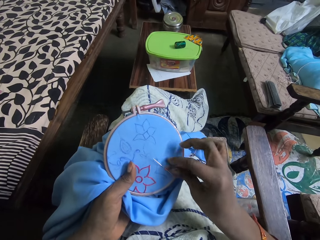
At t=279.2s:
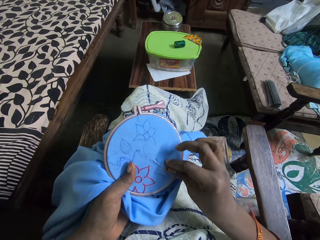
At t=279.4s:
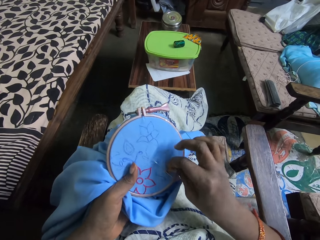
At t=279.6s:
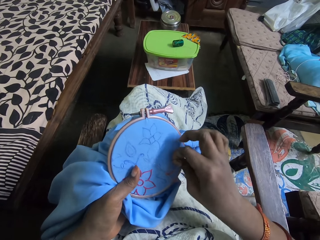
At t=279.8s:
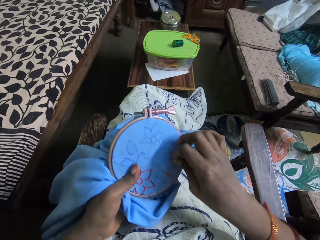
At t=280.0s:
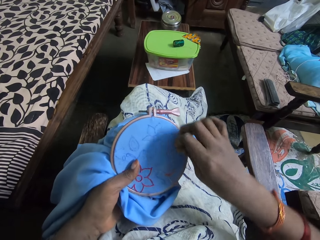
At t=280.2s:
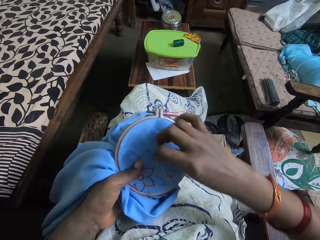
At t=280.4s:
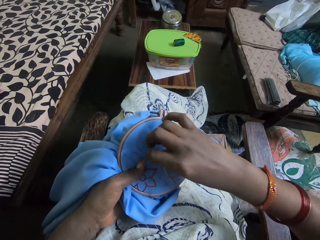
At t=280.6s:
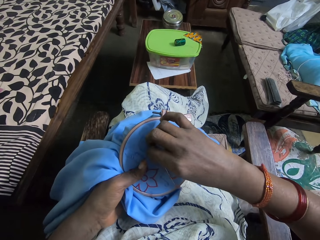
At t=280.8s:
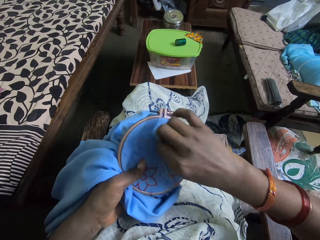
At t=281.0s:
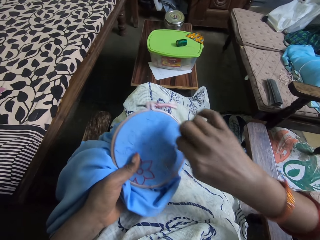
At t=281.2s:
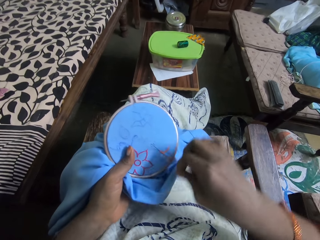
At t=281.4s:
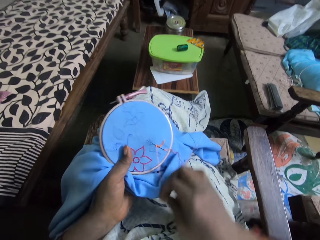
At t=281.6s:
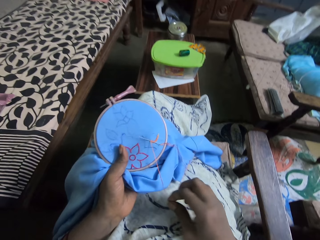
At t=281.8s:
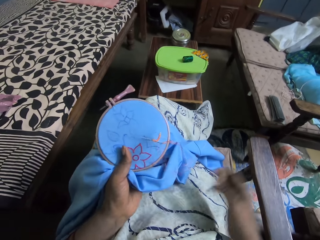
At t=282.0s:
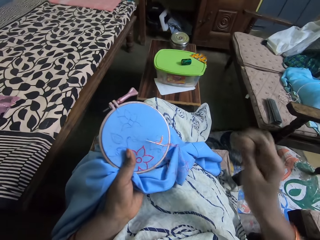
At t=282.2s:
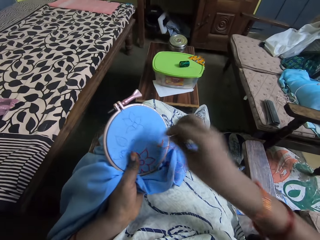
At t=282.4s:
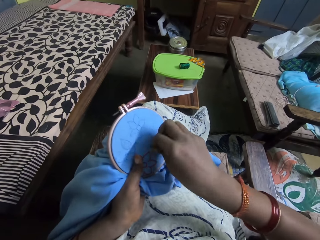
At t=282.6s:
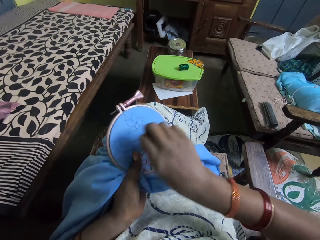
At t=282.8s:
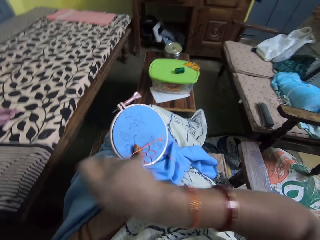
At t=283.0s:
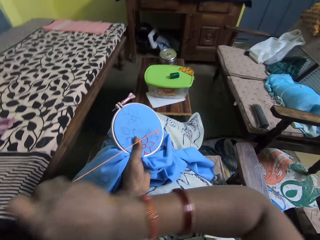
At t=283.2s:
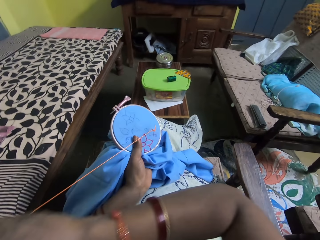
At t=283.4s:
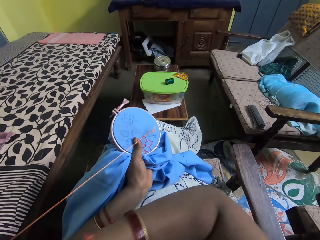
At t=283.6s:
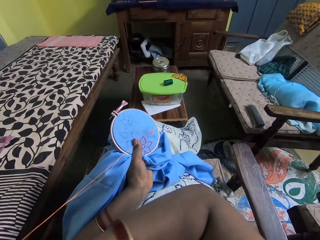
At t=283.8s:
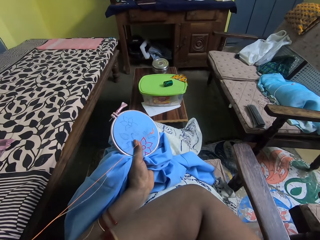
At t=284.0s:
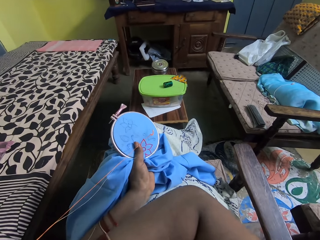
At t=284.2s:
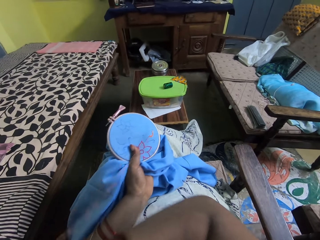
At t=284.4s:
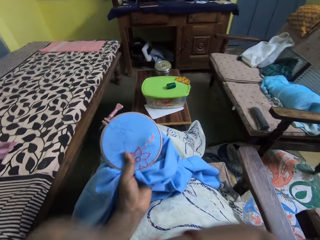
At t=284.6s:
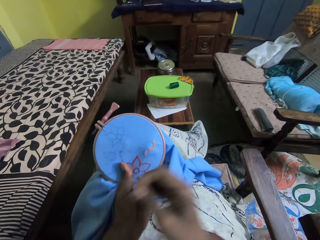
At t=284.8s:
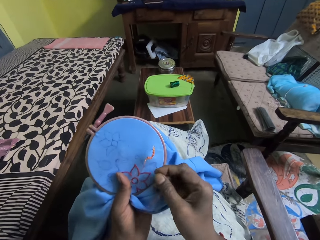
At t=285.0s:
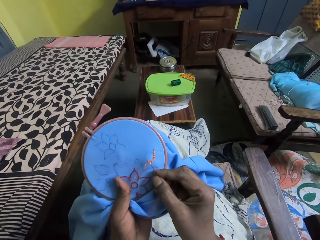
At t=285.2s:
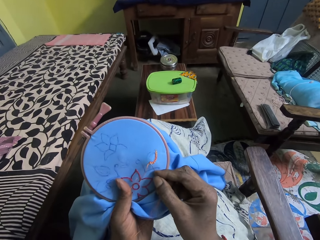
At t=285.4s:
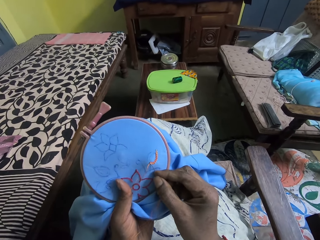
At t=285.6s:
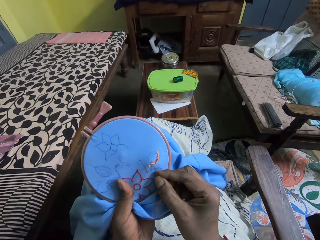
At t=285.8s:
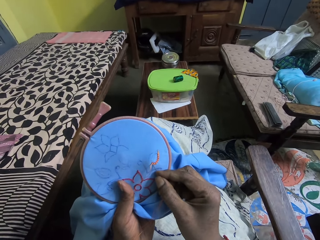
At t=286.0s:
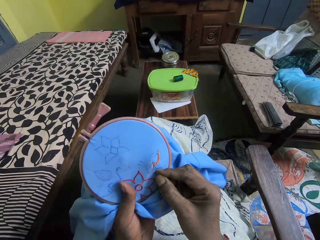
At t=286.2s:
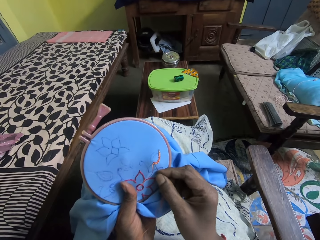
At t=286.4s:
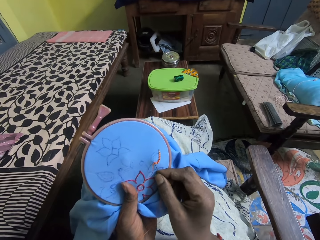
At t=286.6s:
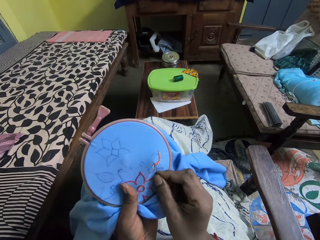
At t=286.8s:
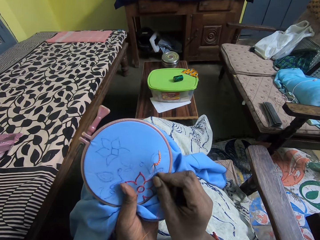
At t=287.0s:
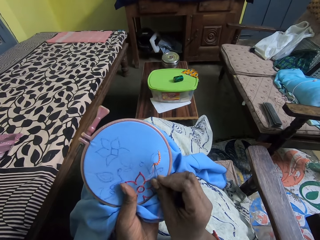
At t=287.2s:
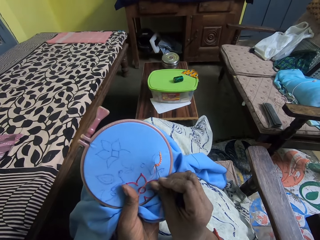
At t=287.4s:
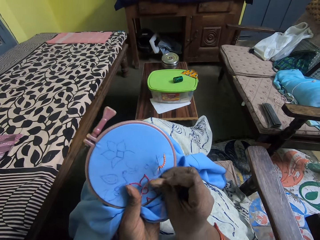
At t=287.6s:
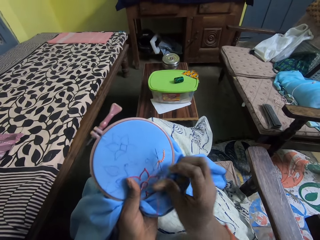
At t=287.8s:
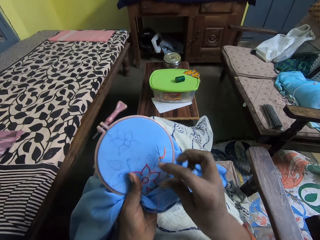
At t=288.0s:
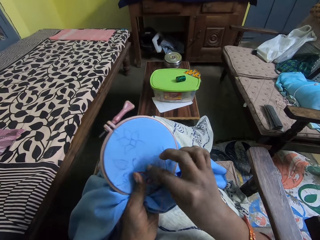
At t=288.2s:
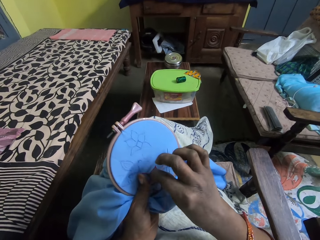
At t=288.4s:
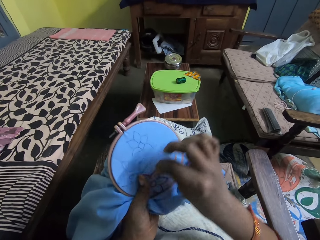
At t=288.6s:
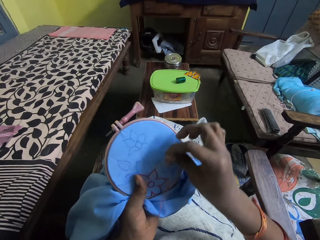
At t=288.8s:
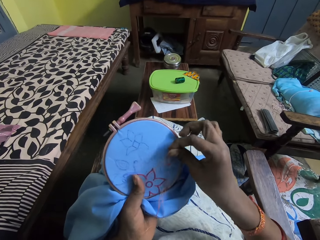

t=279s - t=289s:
The camera wearer puts thread across a needle. She pulls the needle with the thread with her right hand.

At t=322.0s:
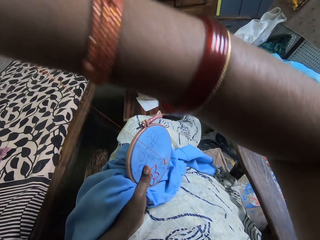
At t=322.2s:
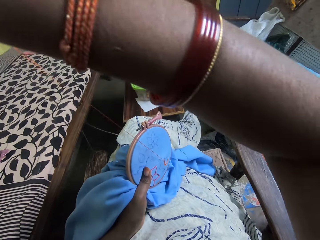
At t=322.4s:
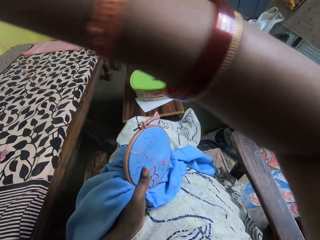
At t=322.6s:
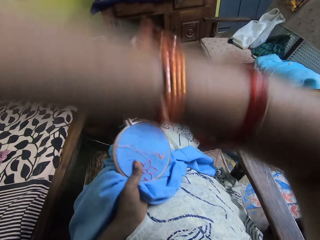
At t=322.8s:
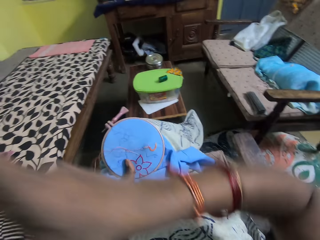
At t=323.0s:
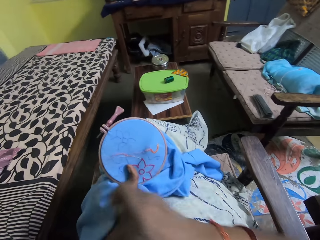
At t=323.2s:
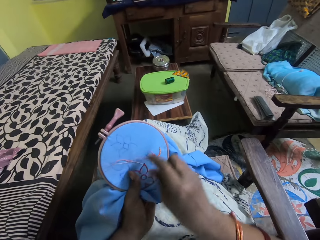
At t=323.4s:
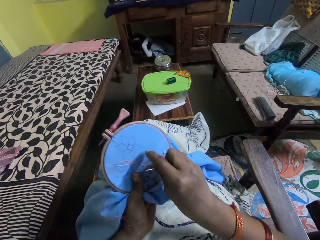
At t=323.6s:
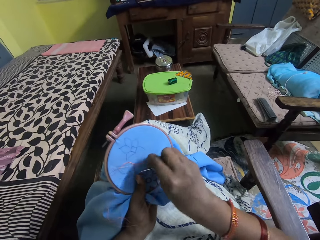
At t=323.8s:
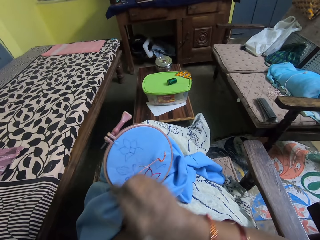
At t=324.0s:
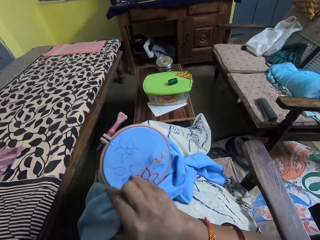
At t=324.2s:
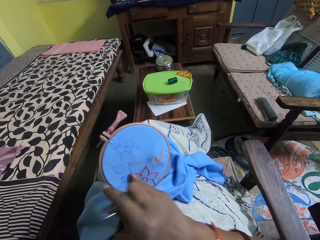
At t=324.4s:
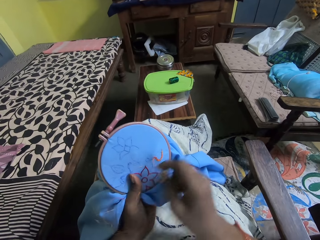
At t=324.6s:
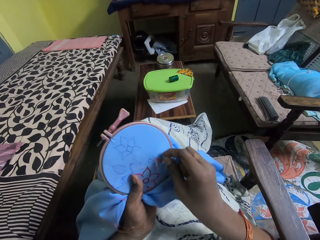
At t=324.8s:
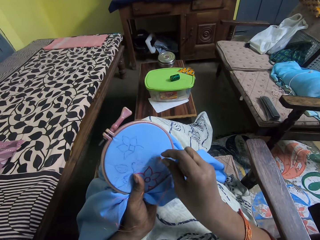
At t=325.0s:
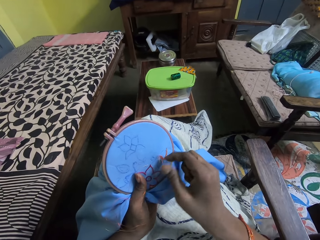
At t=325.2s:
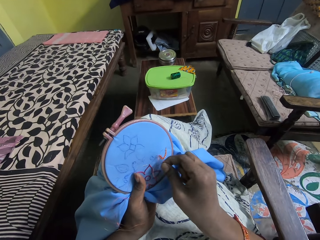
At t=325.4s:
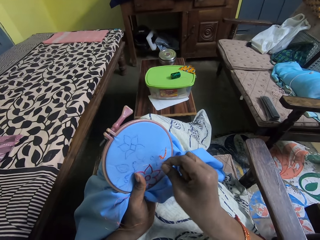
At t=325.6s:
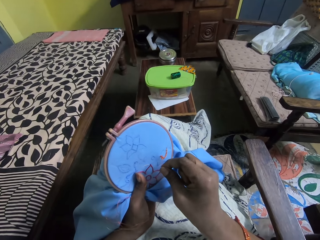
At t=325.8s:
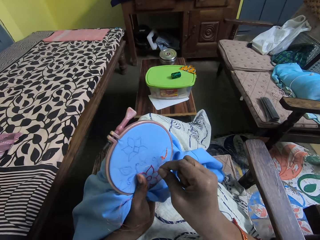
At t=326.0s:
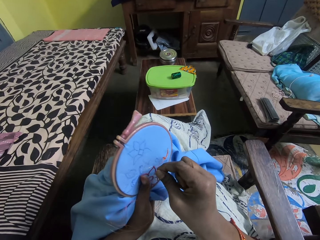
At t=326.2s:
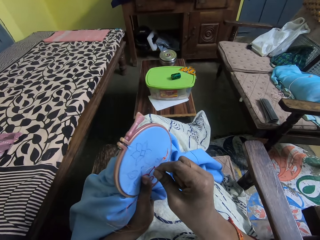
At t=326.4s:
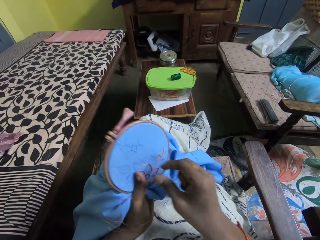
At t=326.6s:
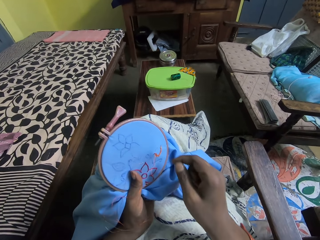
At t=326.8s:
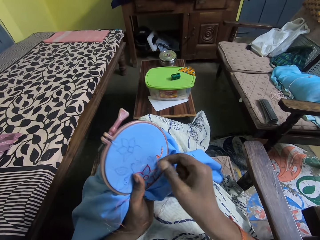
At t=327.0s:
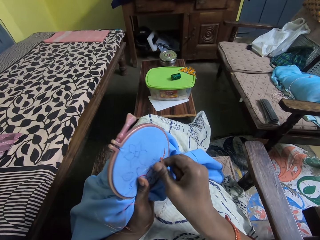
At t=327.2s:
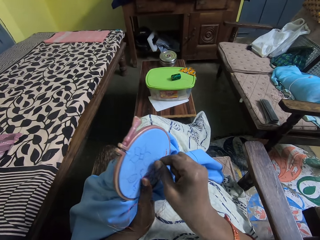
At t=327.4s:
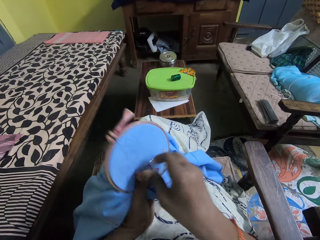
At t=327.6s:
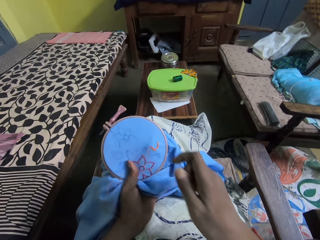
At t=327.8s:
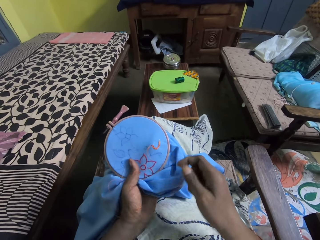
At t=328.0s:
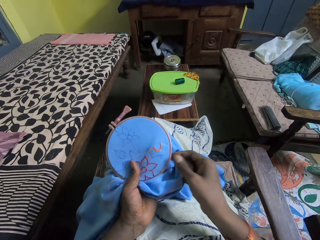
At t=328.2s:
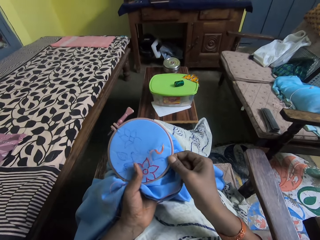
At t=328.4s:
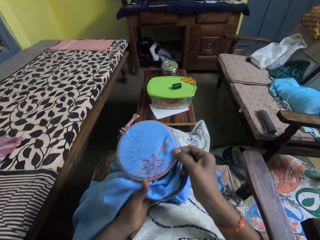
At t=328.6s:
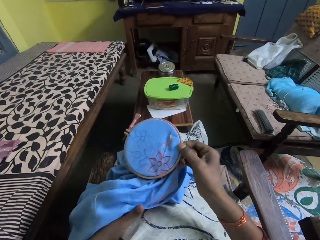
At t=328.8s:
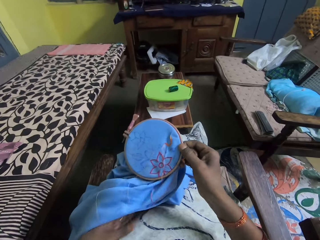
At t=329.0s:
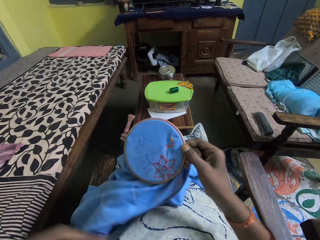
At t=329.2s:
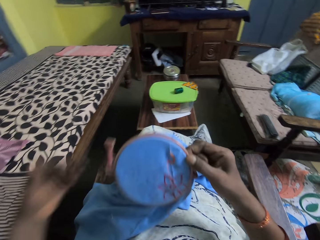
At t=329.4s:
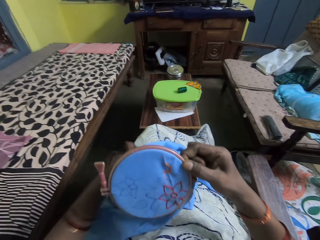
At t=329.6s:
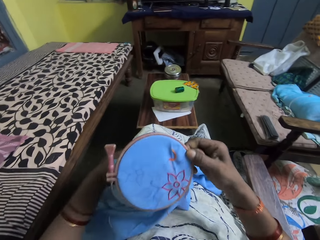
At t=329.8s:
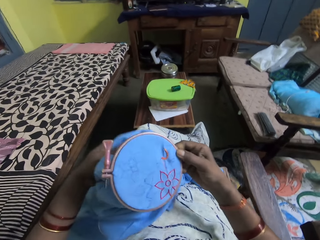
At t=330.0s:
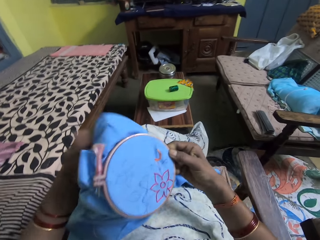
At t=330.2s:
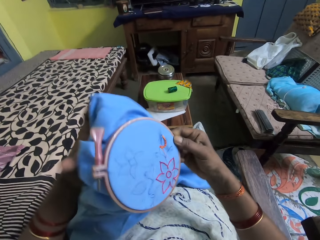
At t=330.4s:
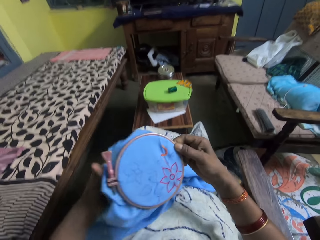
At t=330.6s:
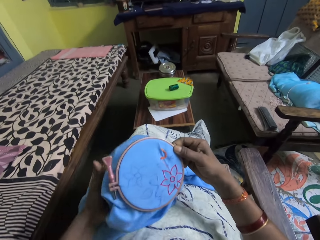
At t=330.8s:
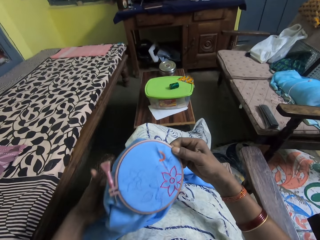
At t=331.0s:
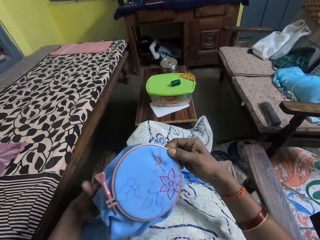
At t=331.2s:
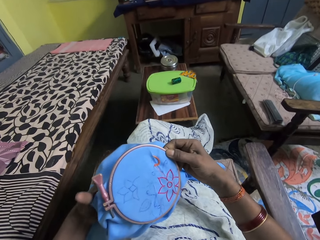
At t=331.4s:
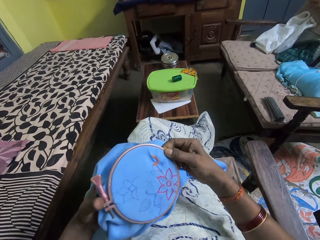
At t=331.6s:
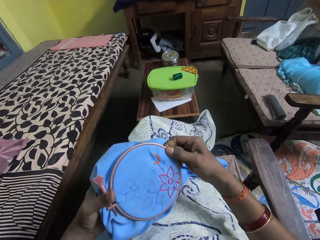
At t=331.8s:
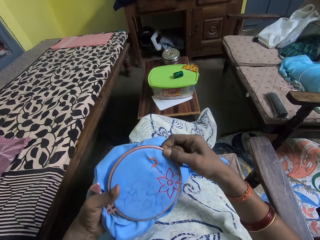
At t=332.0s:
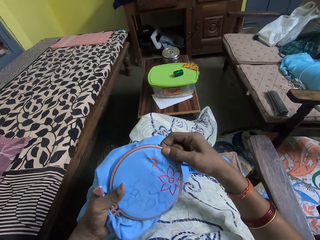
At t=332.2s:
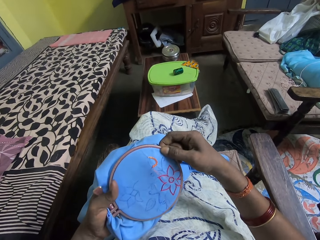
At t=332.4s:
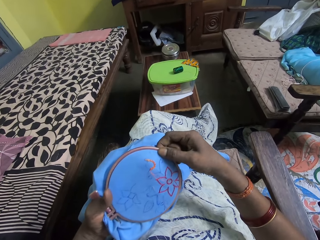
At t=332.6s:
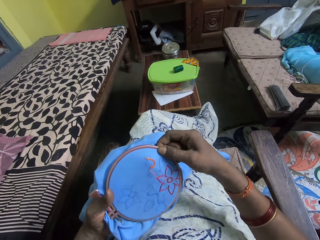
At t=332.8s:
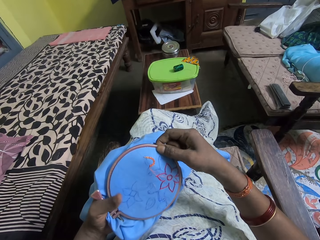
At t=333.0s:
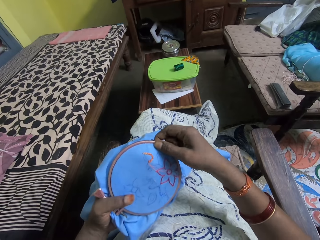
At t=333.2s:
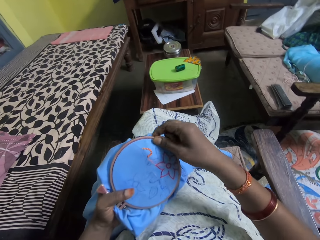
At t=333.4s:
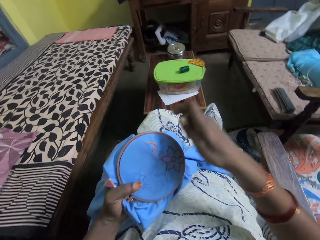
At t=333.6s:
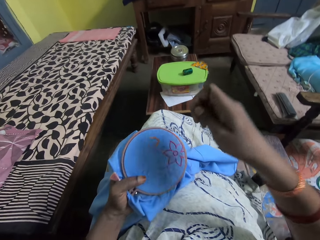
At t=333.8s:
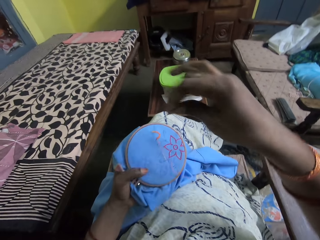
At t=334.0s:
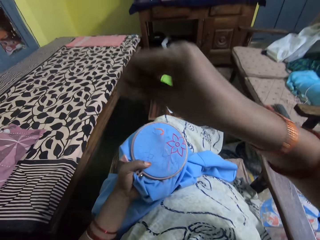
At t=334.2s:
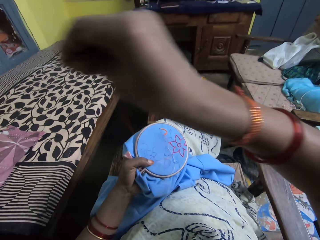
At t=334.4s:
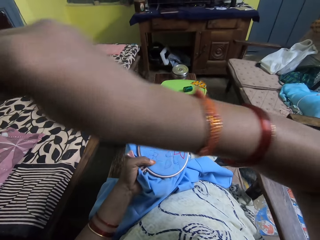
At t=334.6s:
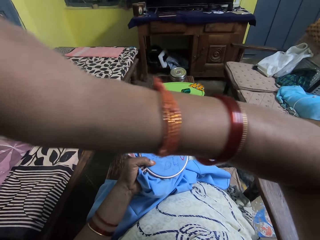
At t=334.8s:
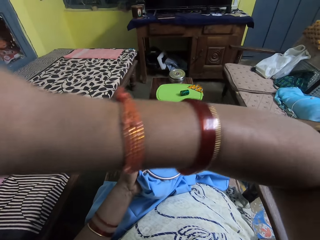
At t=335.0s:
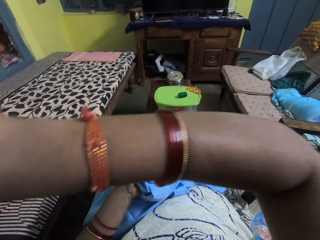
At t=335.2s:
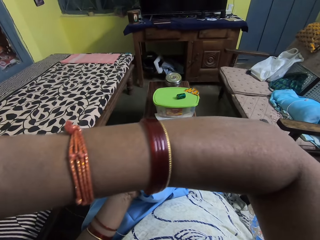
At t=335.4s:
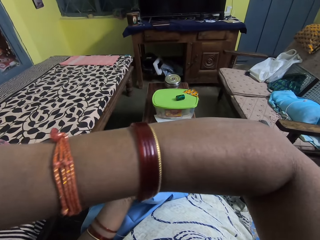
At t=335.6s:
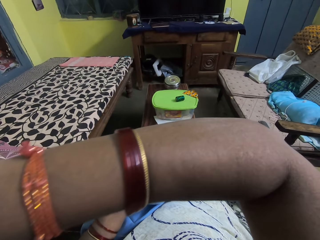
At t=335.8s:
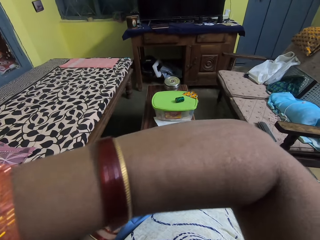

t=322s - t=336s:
The camera wearer adjusts the thread on the cloth in the embroidery hoop with her right hand. She passes the cloth and the embroidery hoop from her left hand to her right hand. She holds the cloth and the embroidery hoop with both hands. She holds the cloth and the embroidery hoop with her left hand.
